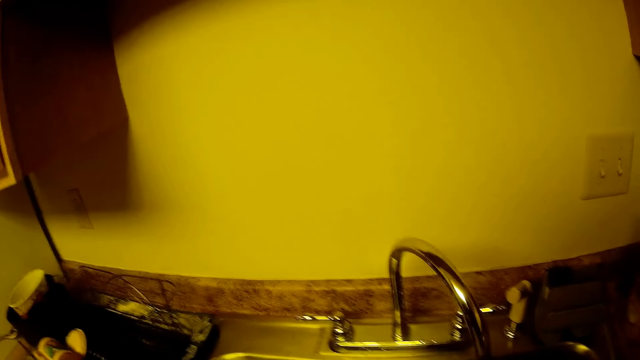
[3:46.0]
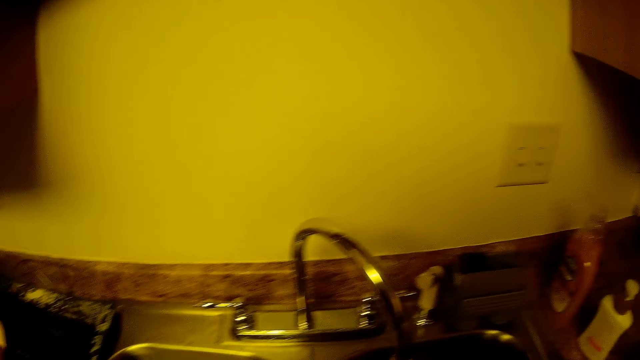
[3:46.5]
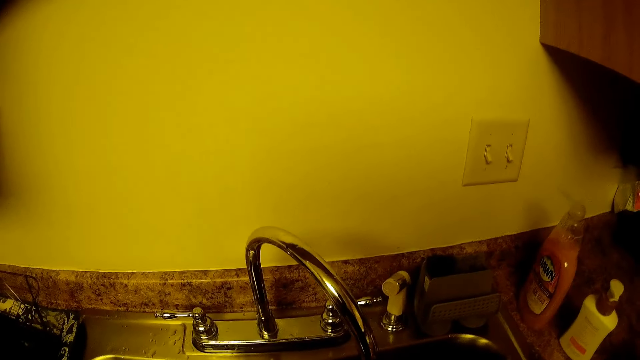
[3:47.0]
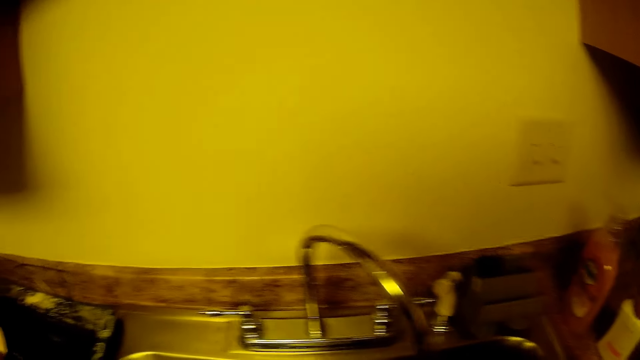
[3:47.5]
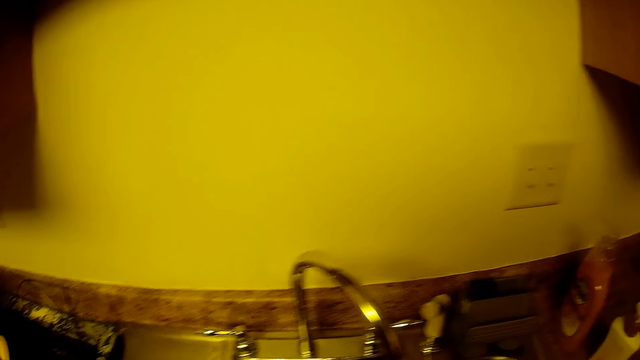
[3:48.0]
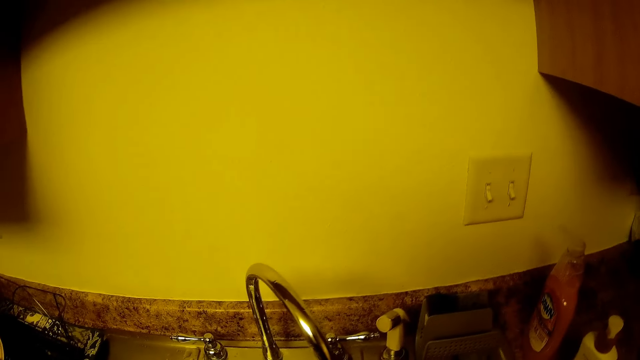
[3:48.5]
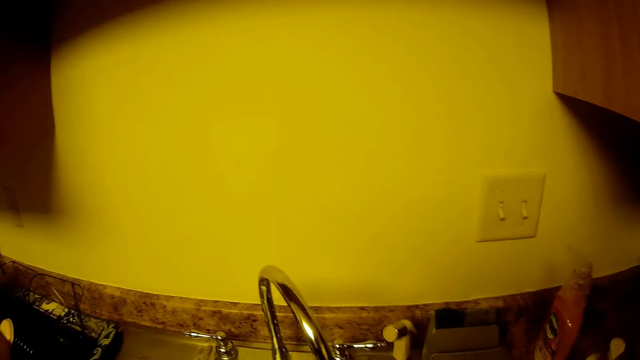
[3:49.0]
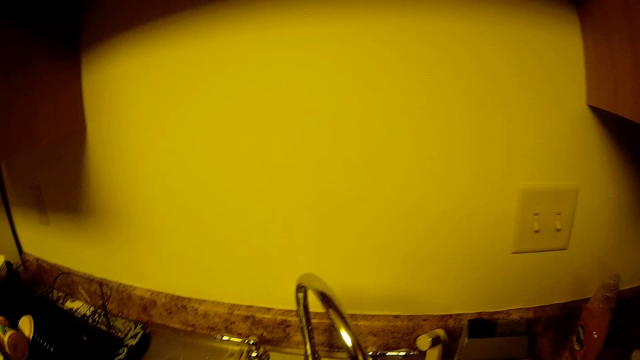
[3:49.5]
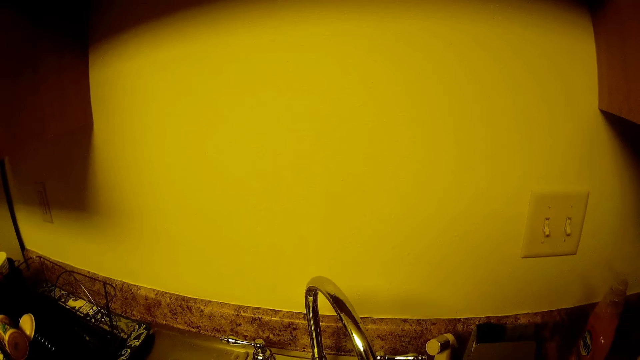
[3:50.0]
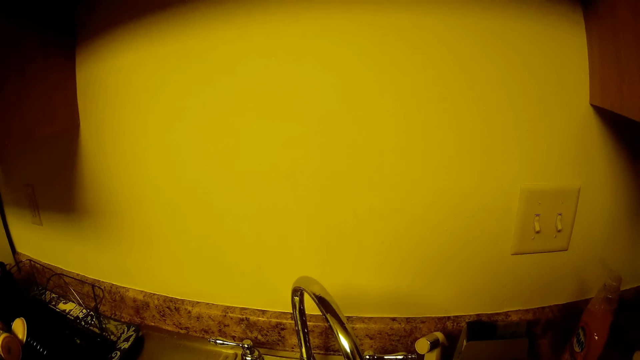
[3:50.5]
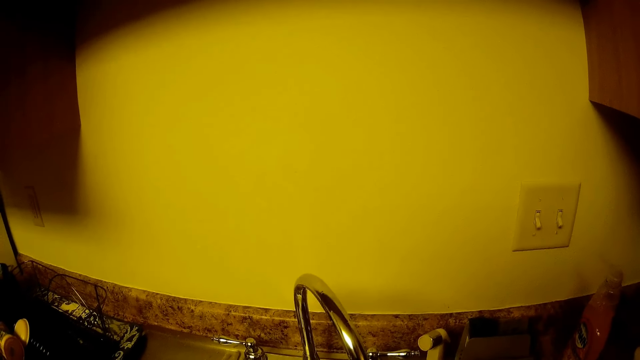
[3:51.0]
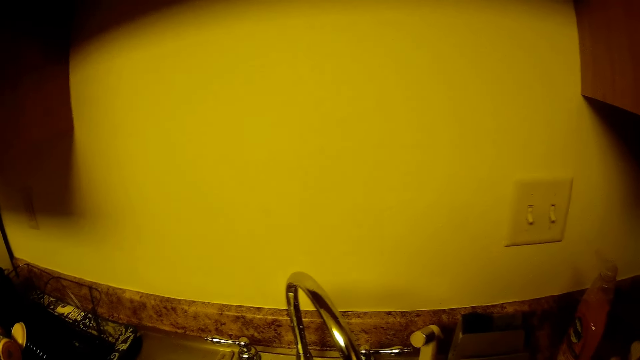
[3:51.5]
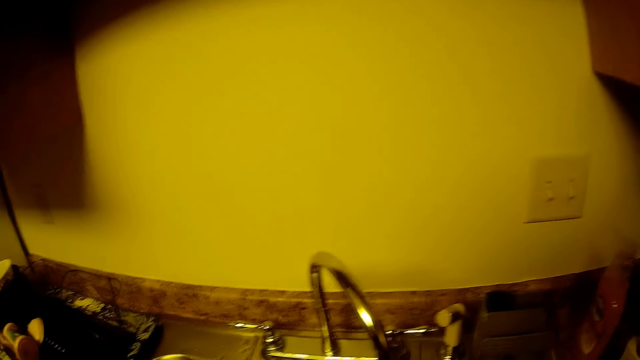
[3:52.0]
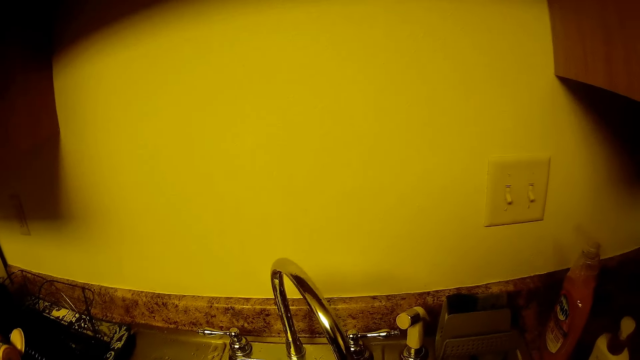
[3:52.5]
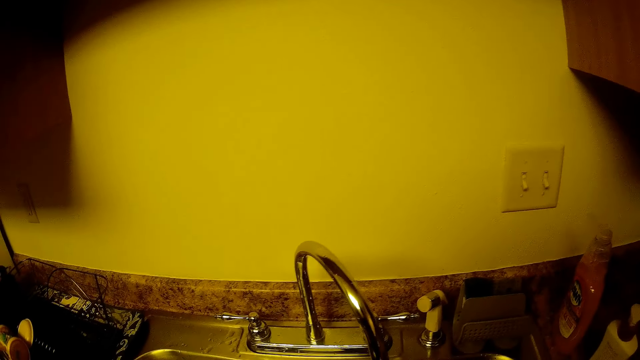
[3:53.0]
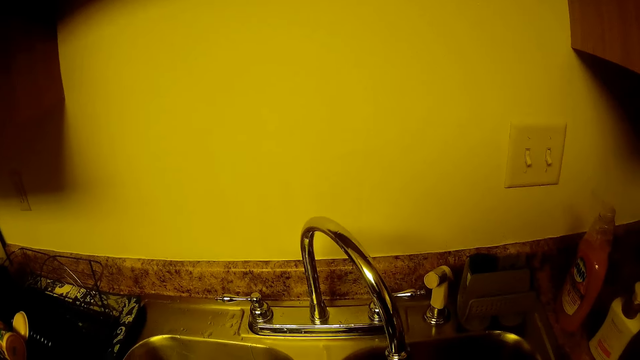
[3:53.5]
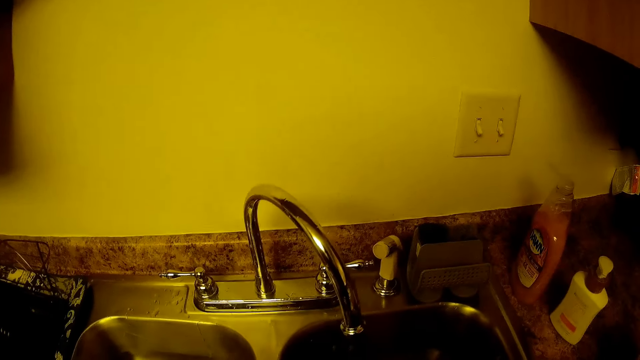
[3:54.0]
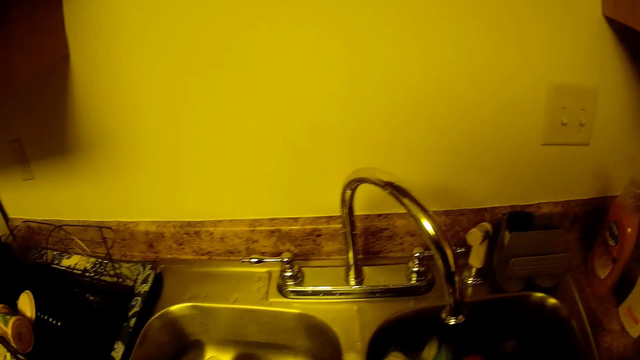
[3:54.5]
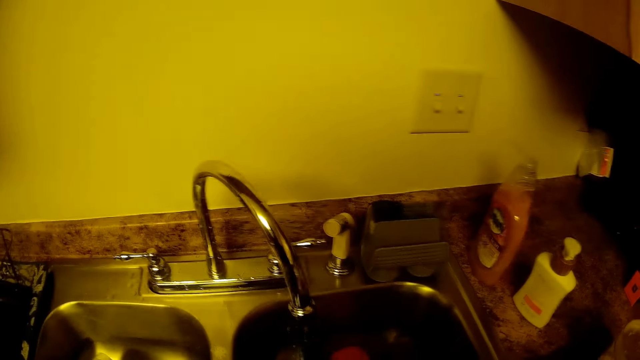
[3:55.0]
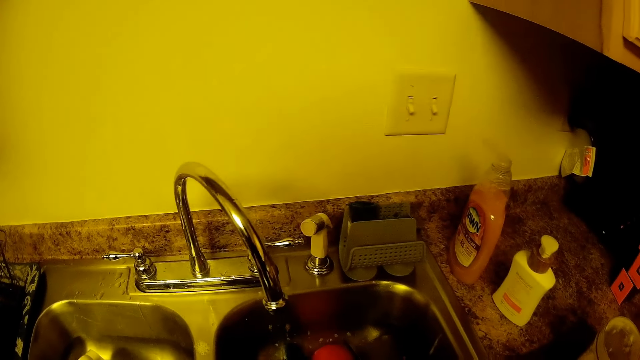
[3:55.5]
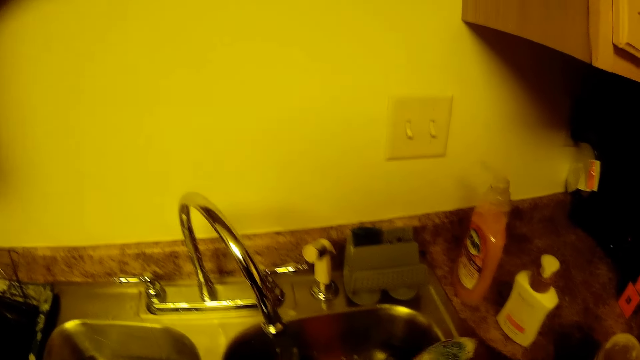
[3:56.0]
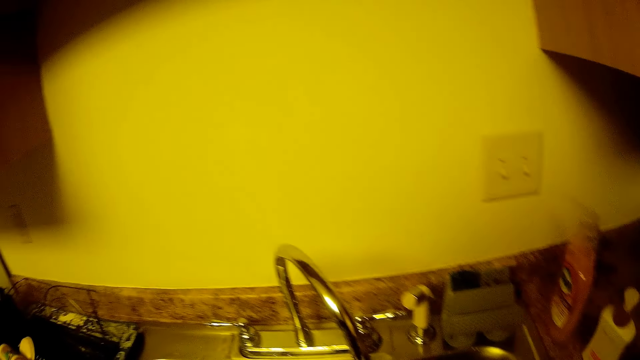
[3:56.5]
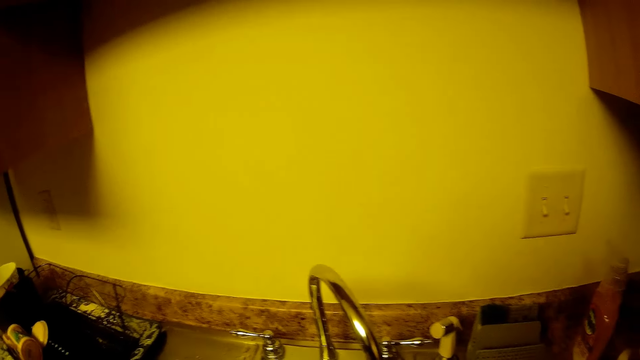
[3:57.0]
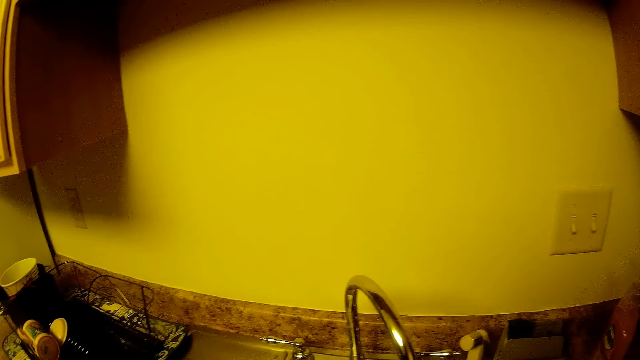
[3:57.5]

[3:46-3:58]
The camera wearer holds the sponge.

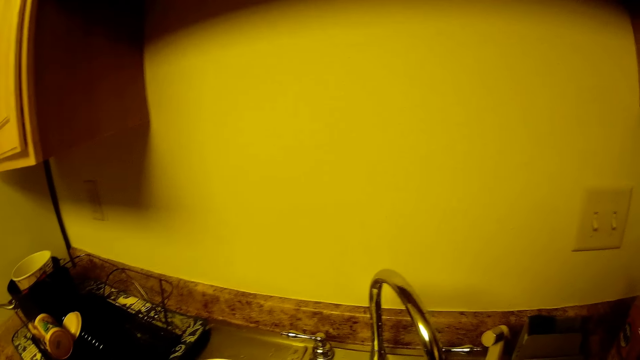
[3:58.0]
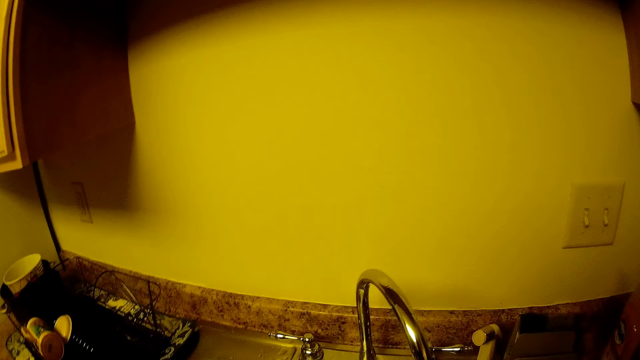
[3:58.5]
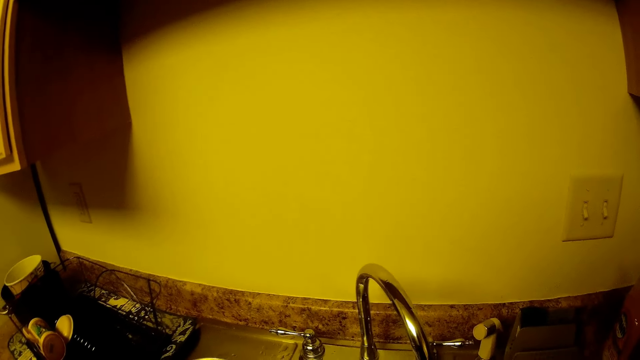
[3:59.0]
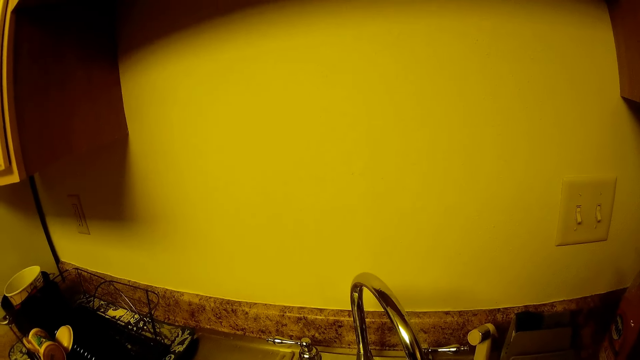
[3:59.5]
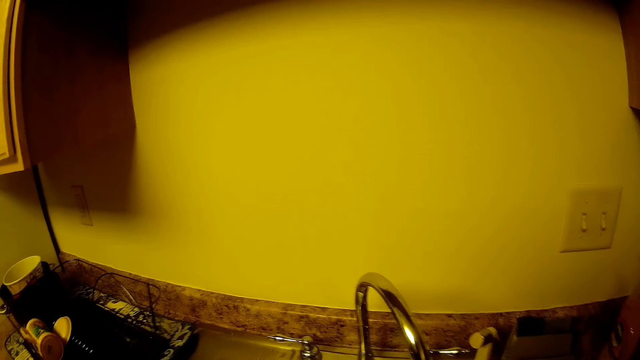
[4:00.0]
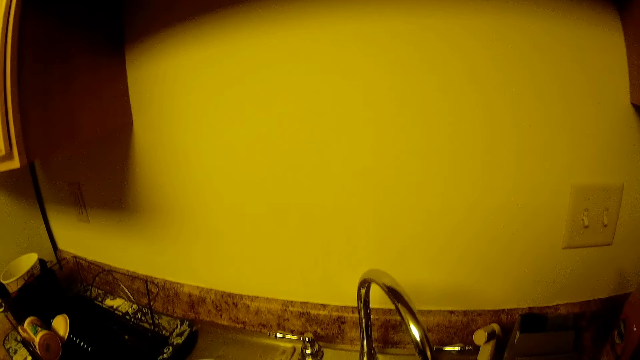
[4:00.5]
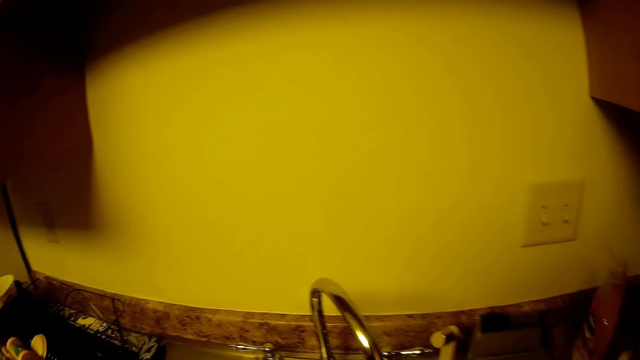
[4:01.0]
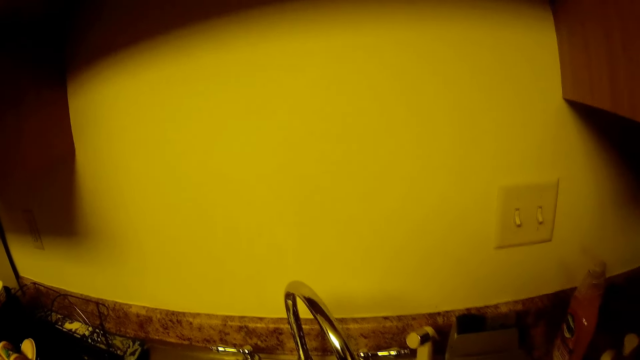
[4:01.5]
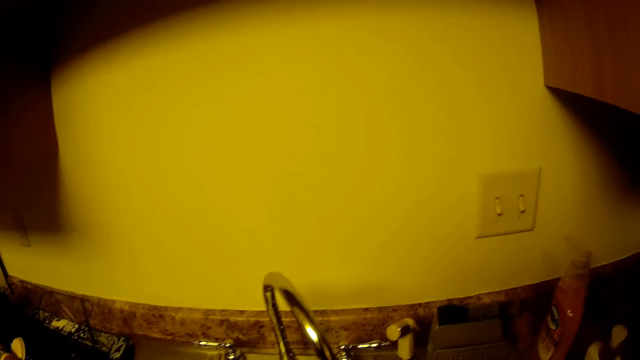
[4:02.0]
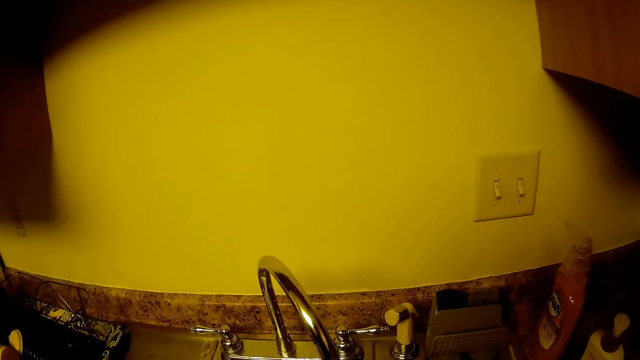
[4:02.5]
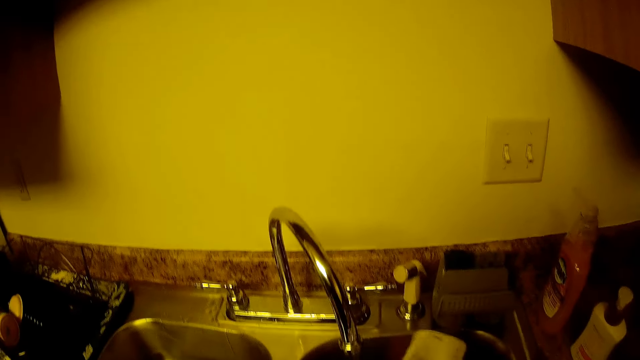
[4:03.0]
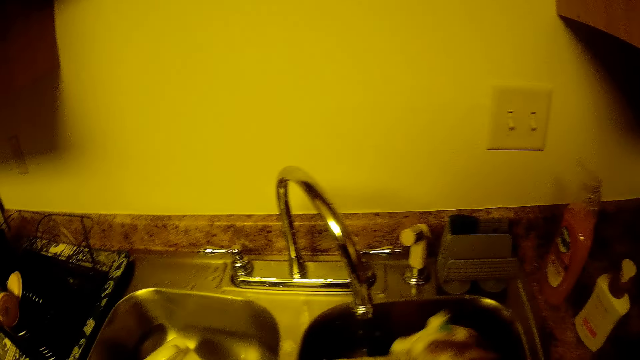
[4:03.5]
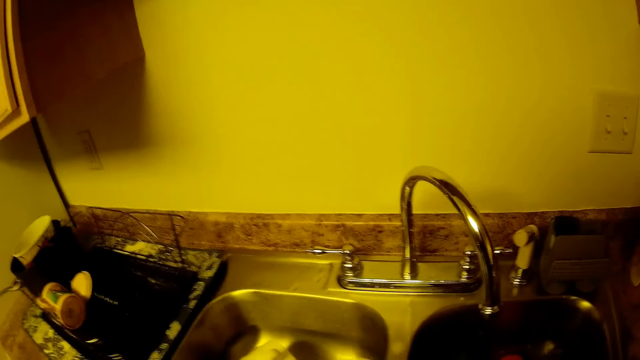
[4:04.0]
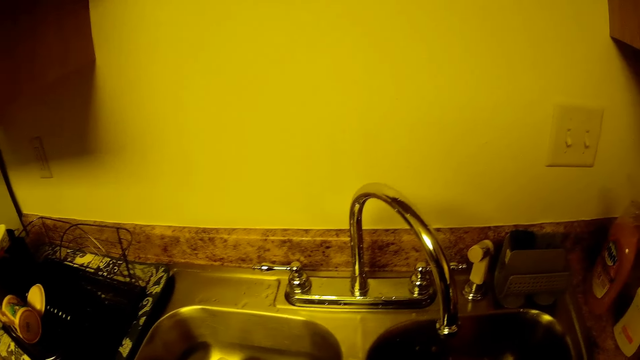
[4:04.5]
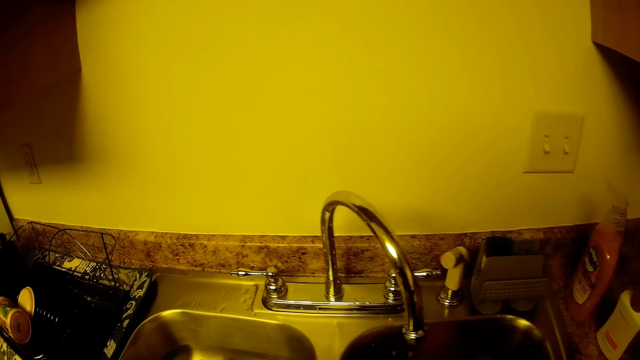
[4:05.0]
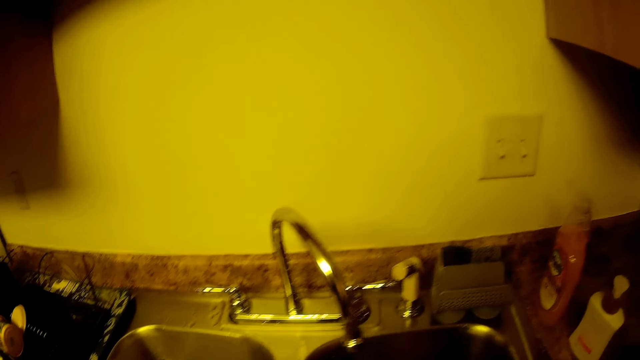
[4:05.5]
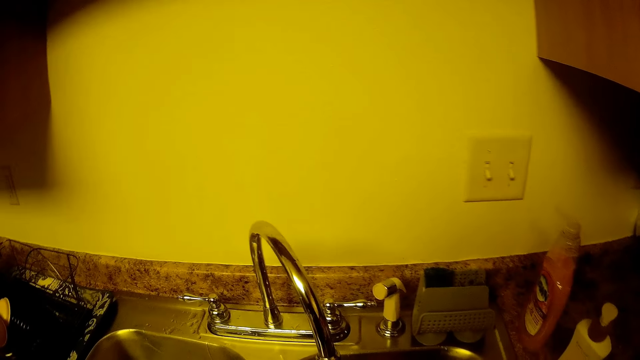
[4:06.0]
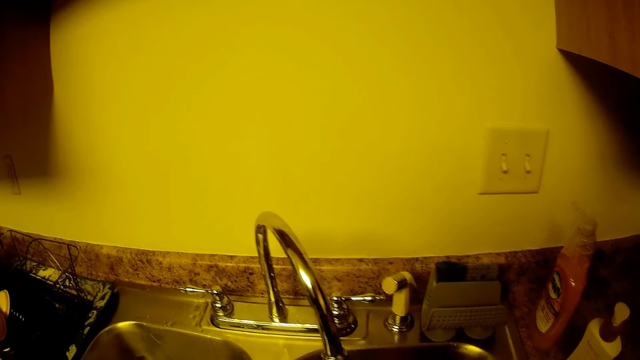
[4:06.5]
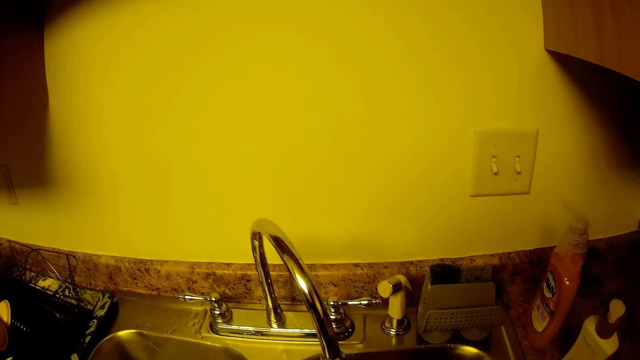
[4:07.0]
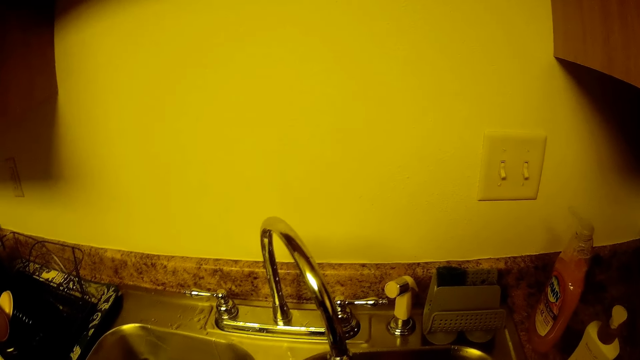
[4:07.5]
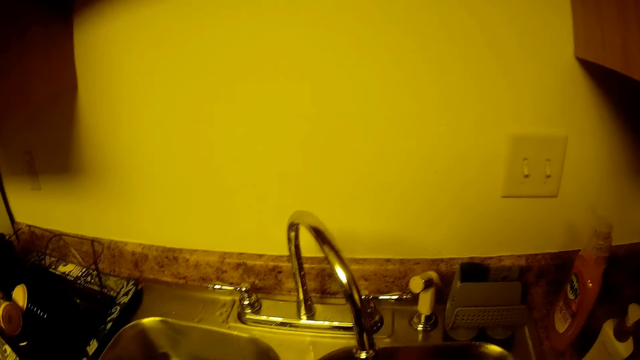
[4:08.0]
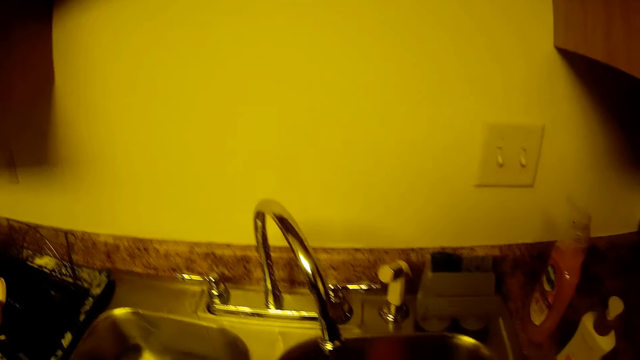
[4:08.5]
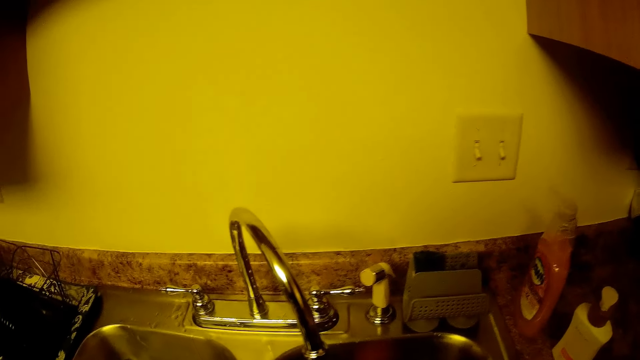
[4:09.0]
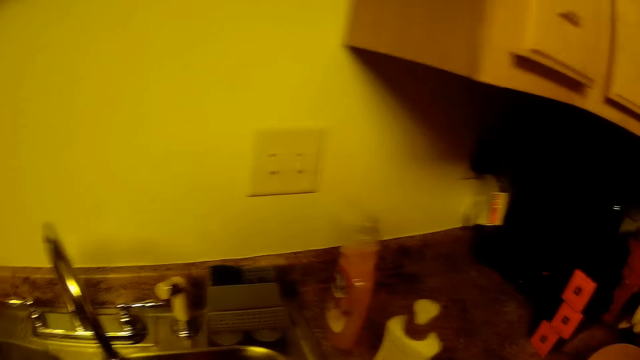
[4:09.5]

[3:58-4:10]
The camera wearer washes a plastic cup. They put the cup in the sink.
